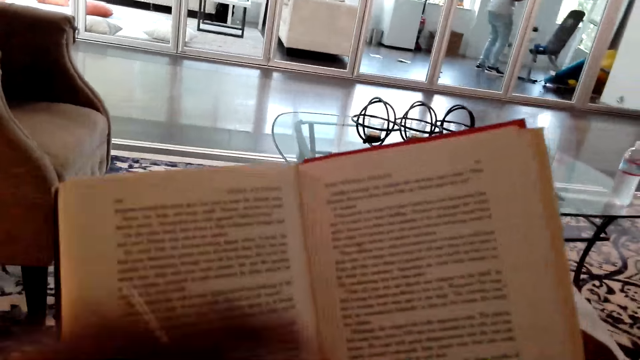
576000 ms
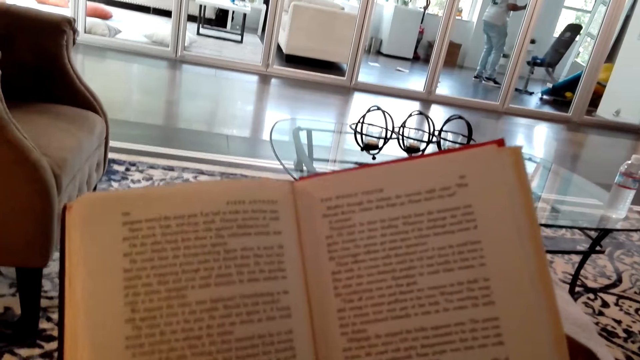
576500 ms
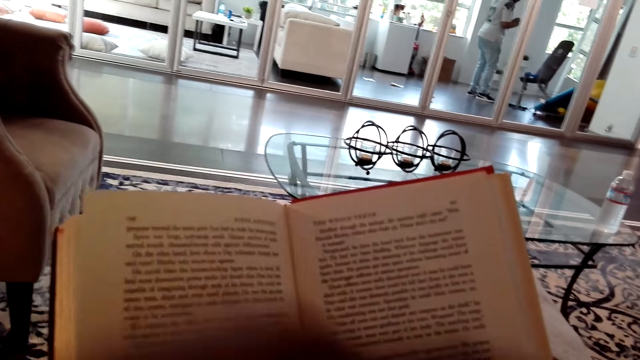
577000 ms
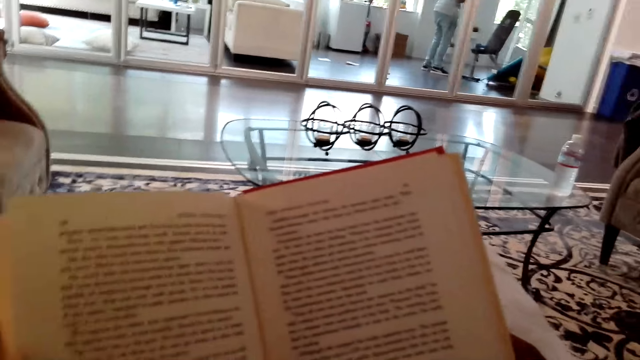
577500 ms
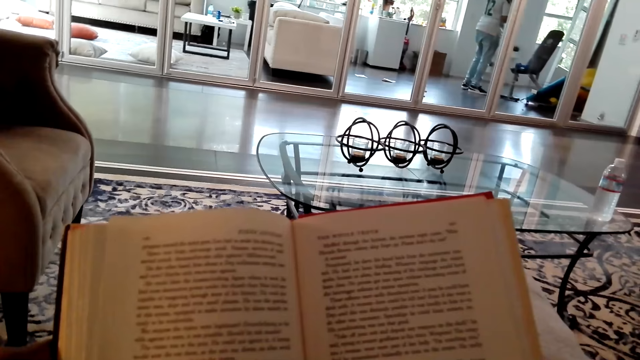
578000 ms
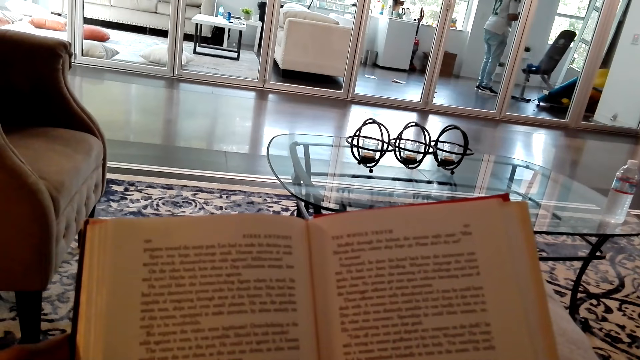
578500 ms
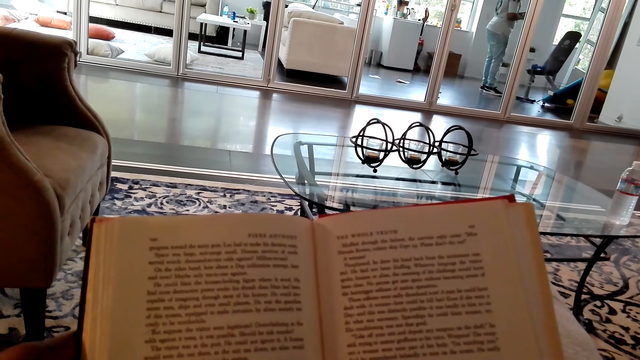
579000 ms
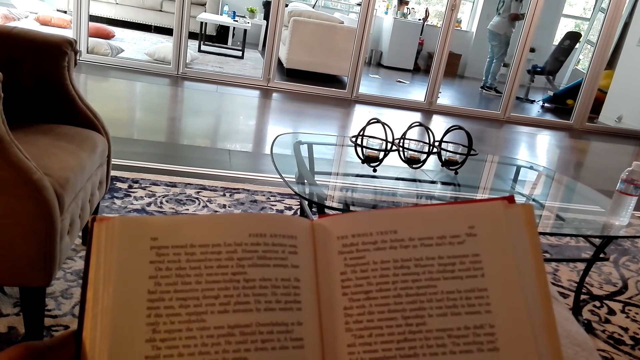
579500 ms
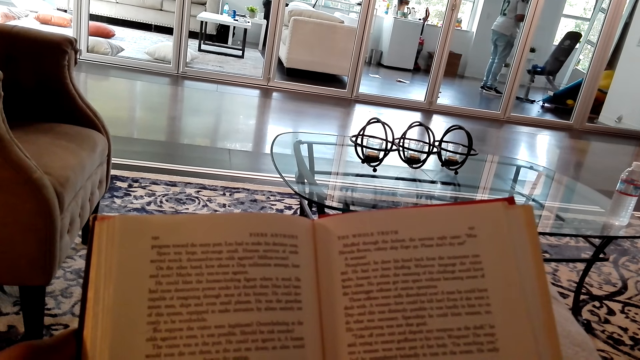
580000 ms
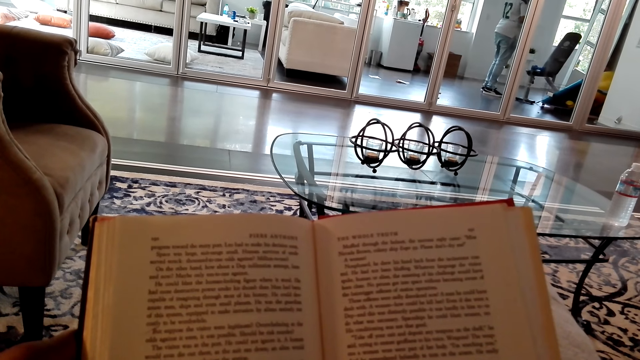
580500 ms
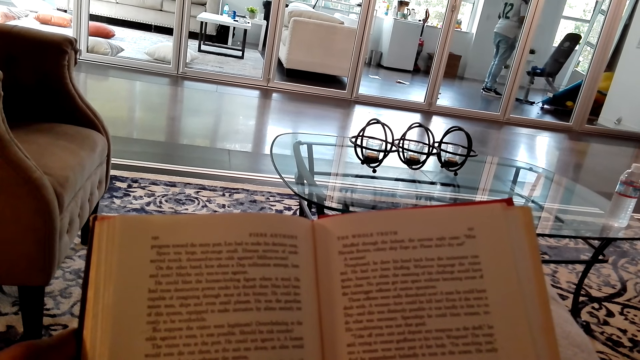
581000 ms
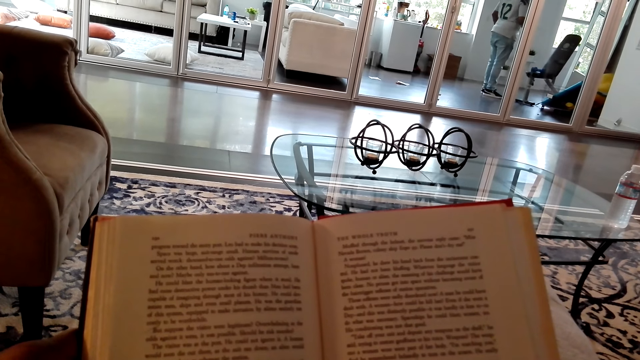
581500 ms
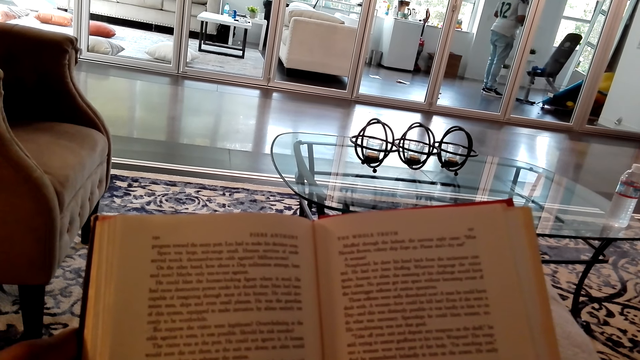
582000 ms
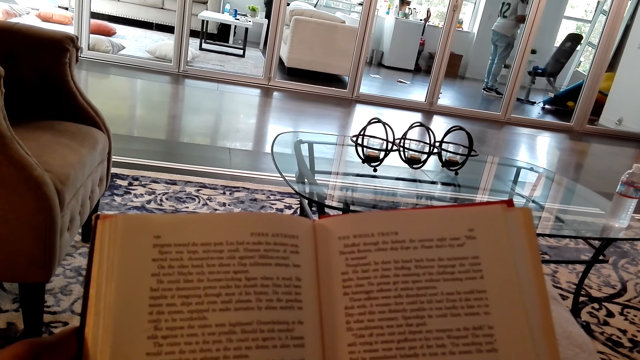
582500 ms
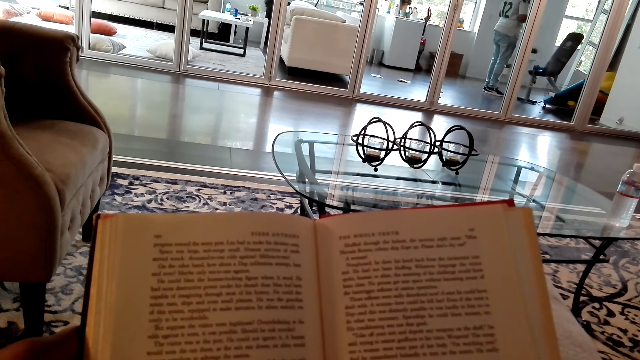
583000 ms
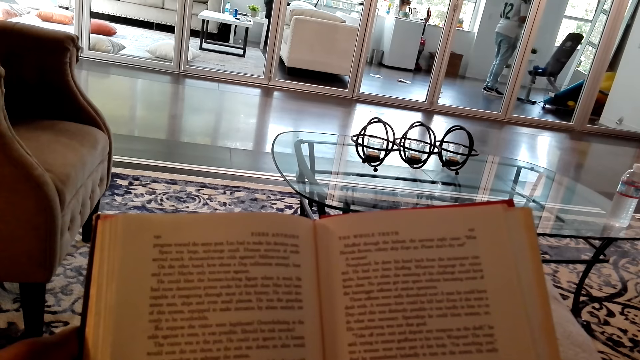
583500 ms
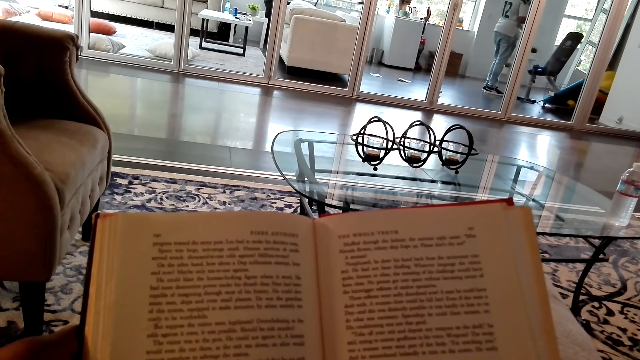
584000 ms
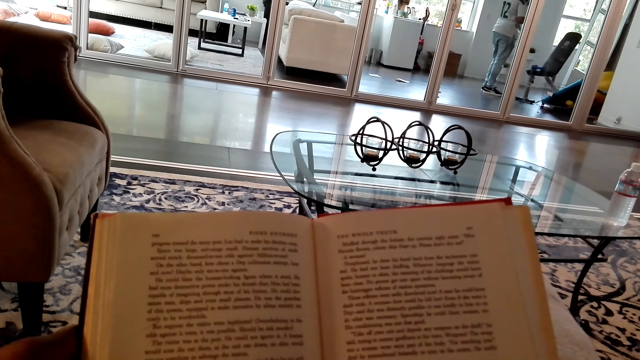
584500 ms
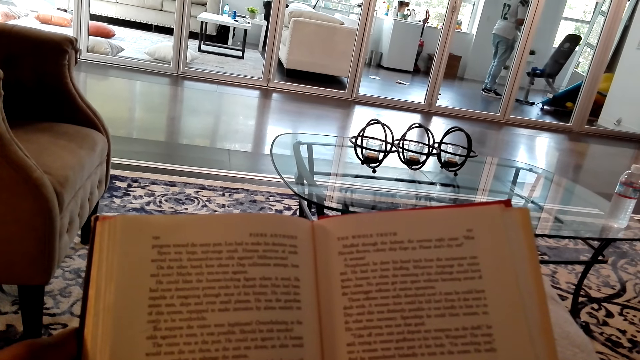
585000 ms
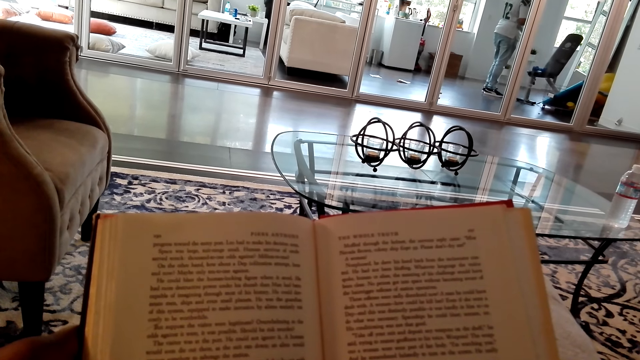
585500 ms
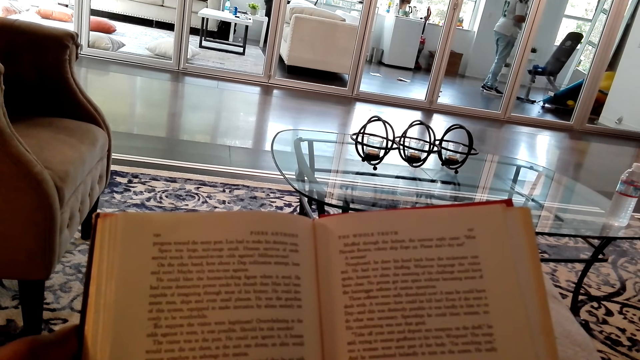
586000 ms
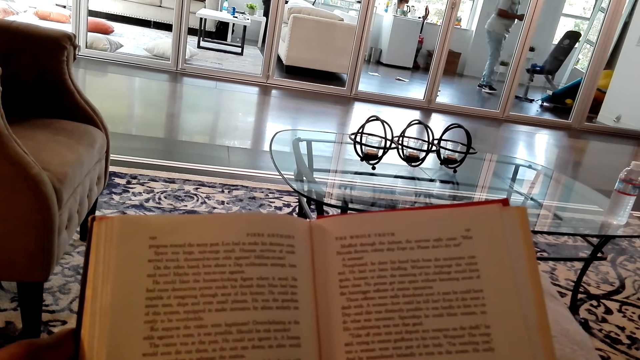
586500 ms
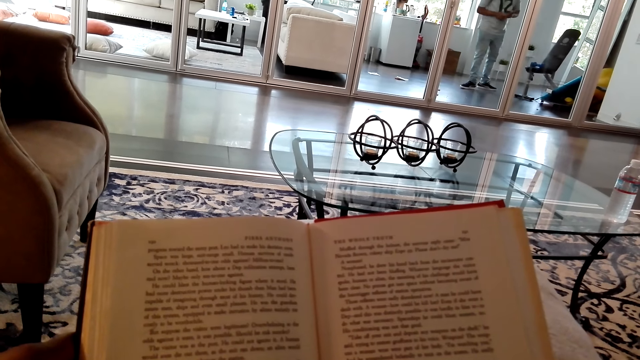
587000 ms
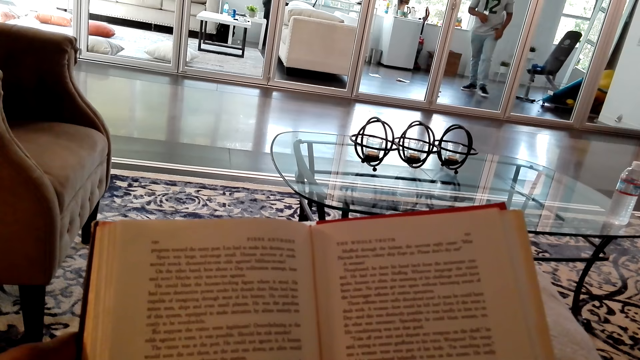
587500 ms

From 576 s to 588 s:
The camera wearer moves his hand. He holds a book with both hands. He reads the book.

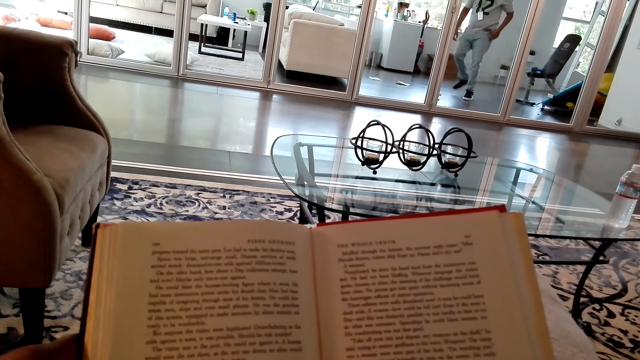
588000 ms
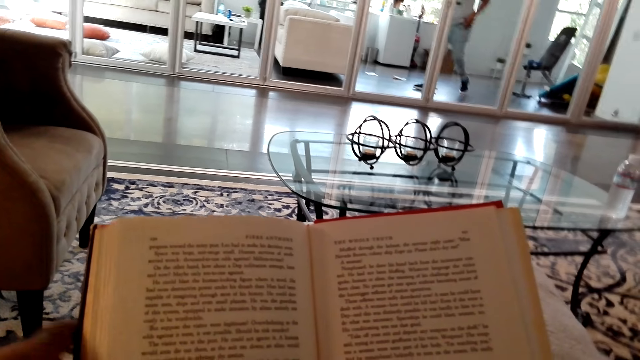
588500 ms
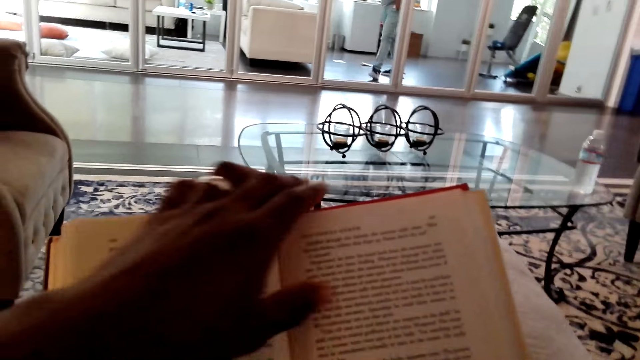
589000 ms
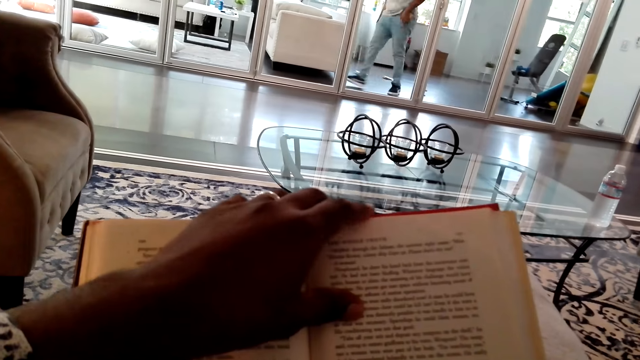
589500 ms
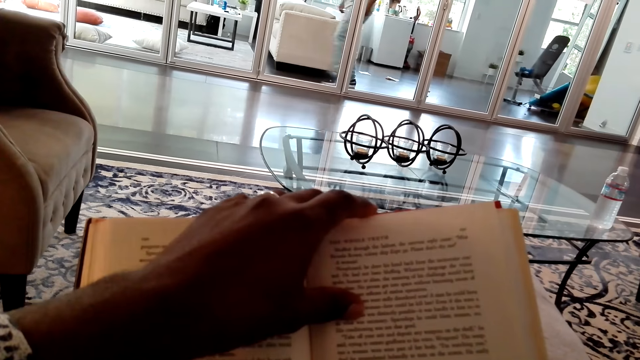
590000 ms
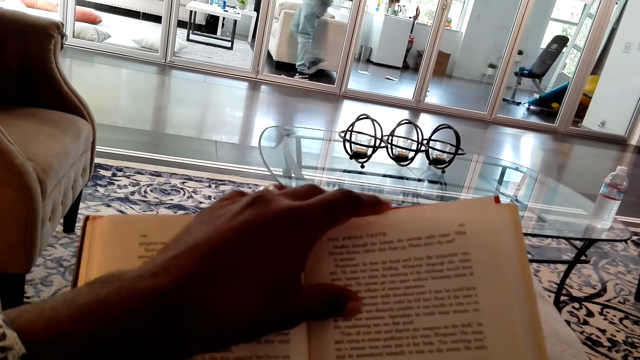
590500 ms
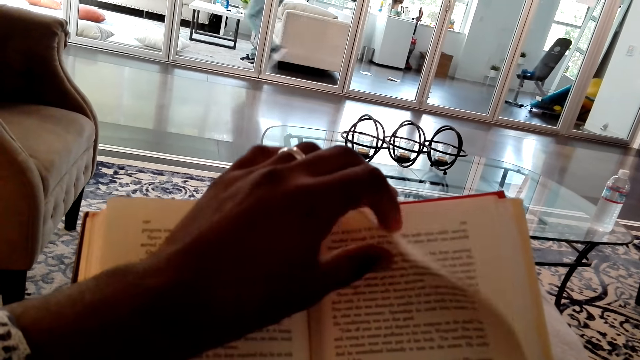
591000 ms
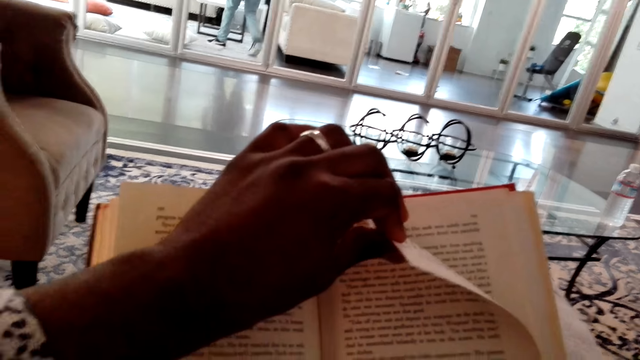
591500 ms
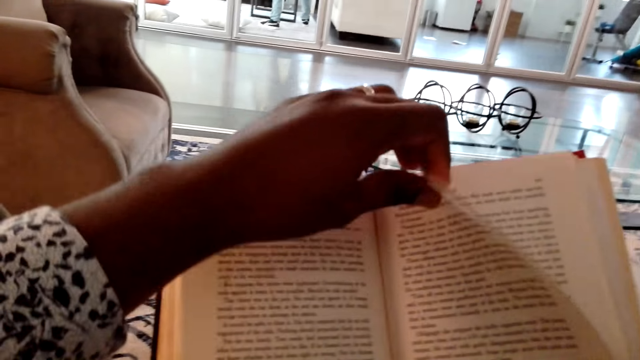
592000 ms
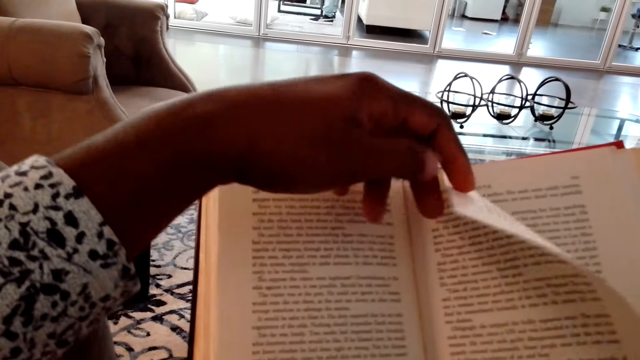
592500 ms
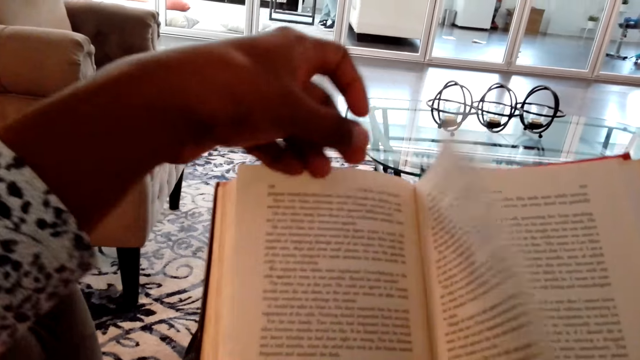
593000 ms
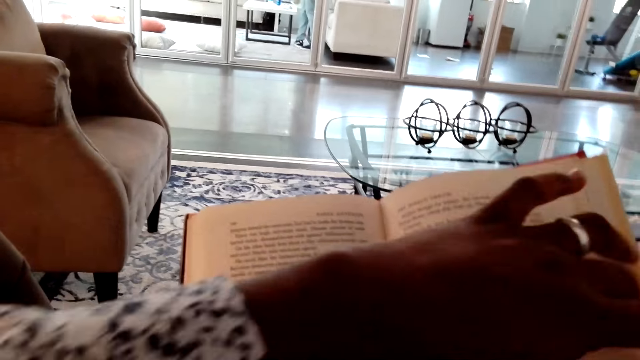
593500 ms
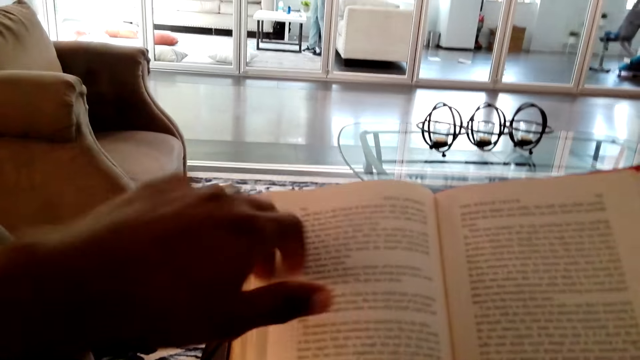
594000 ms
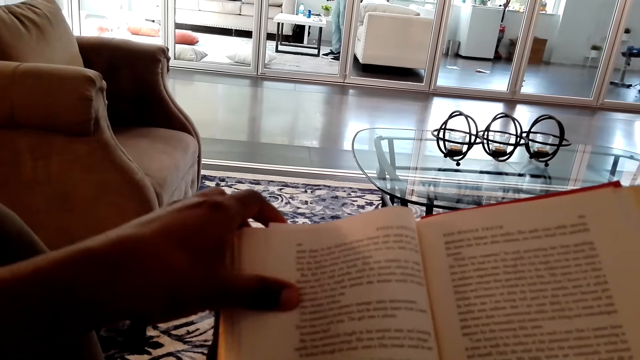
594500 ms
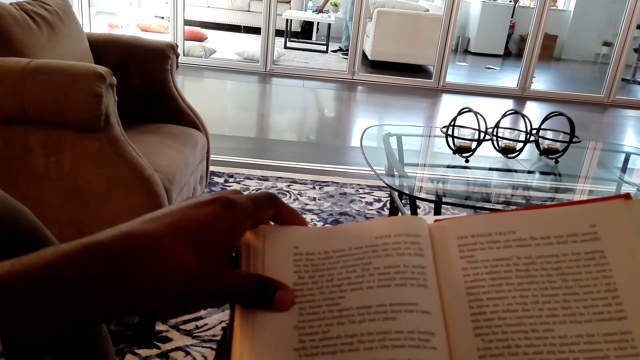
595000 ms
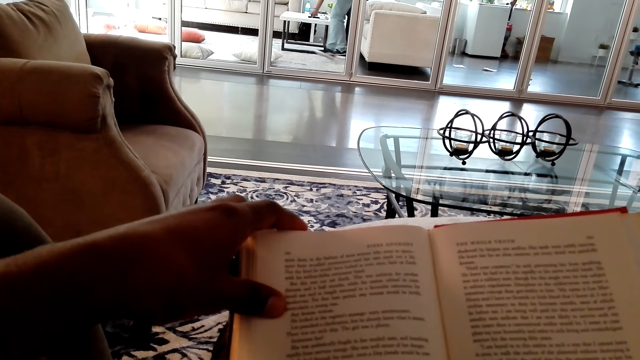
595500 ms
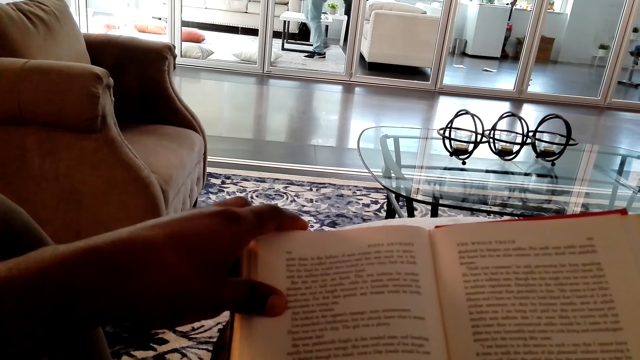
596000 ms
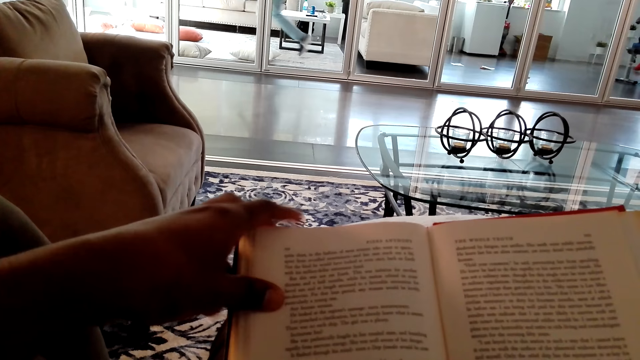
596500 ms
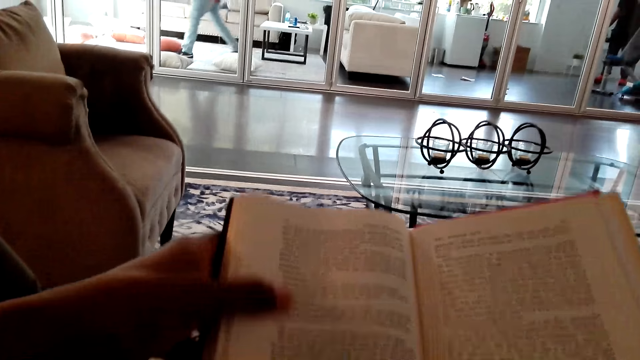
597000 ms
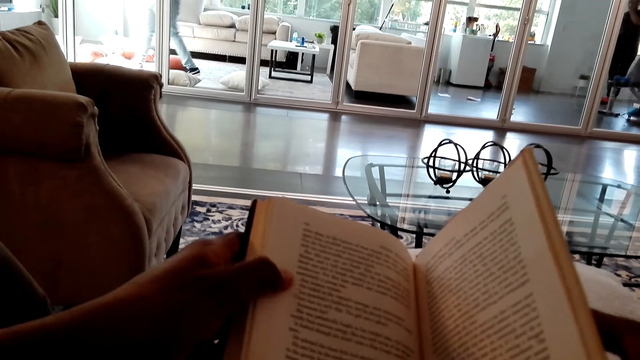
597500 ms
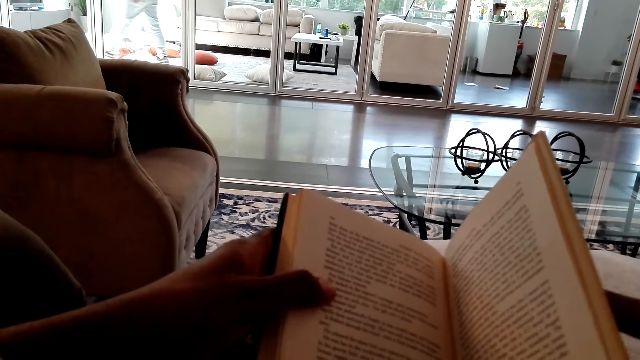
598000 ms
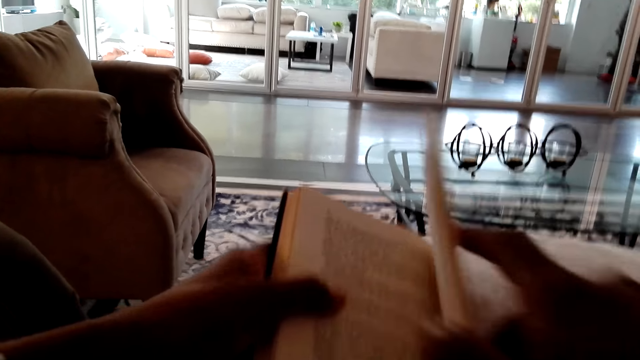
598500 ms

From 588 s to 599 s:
The camera wearer flips the novel page. They read the book.
